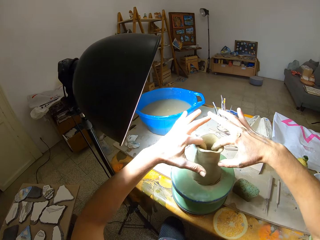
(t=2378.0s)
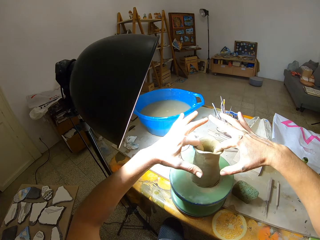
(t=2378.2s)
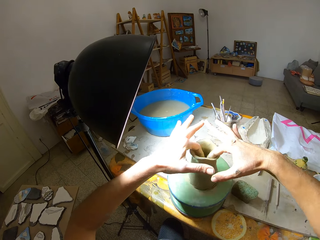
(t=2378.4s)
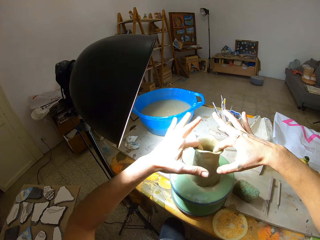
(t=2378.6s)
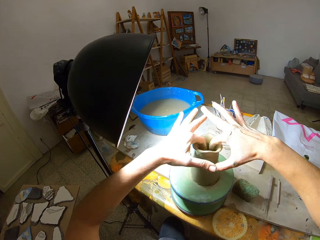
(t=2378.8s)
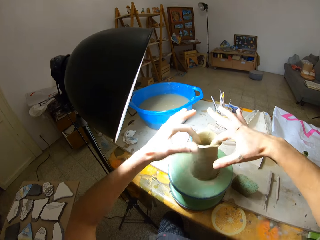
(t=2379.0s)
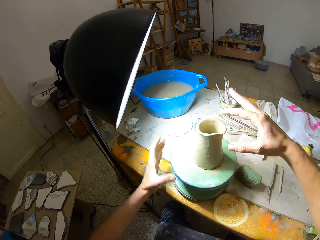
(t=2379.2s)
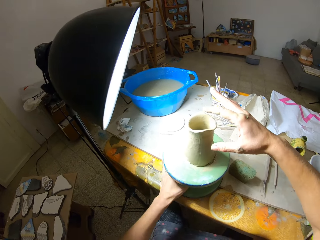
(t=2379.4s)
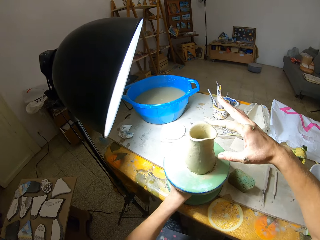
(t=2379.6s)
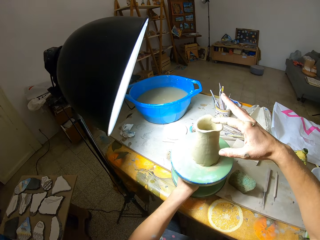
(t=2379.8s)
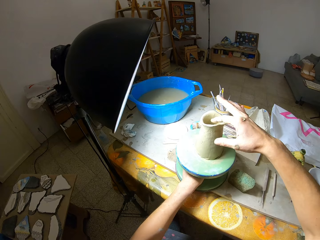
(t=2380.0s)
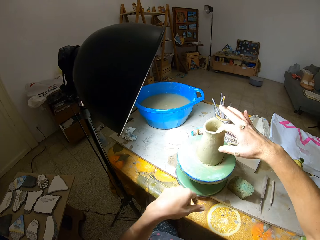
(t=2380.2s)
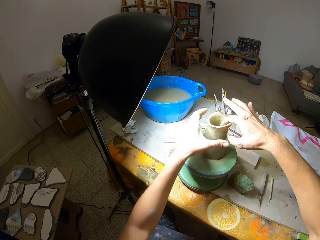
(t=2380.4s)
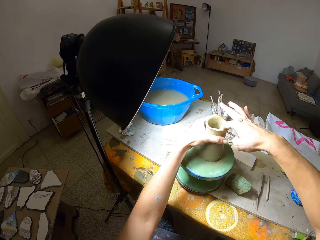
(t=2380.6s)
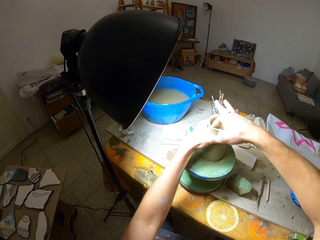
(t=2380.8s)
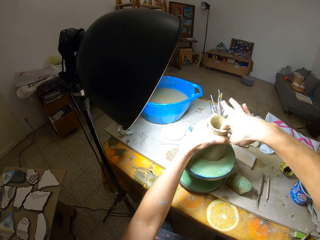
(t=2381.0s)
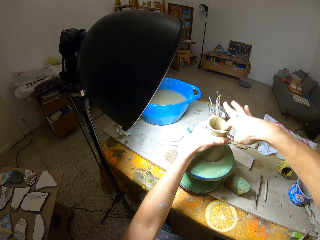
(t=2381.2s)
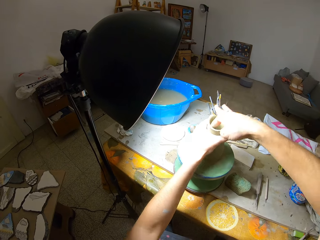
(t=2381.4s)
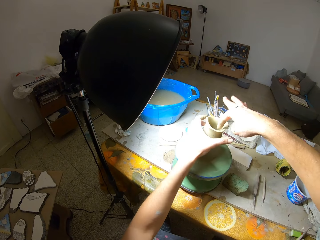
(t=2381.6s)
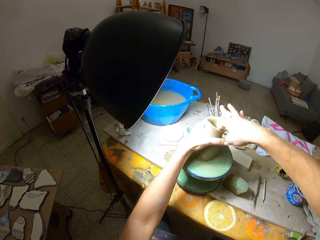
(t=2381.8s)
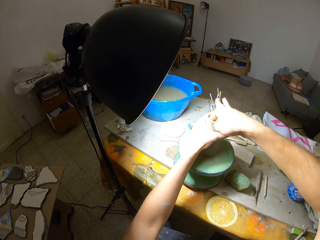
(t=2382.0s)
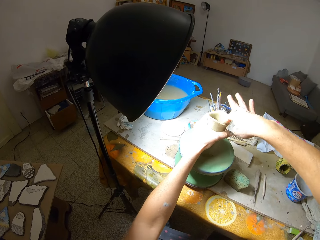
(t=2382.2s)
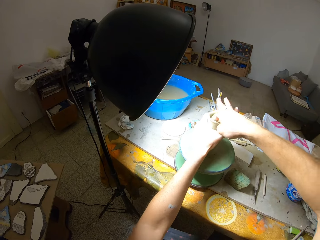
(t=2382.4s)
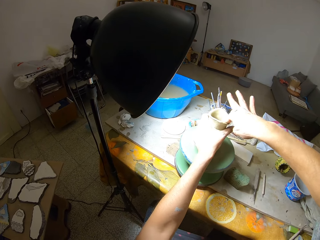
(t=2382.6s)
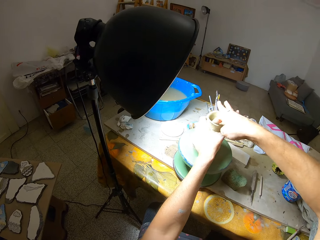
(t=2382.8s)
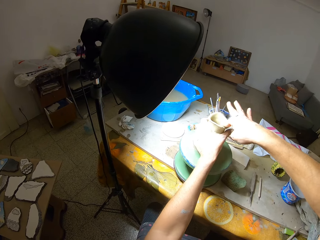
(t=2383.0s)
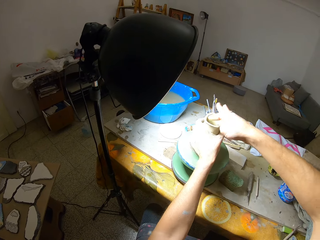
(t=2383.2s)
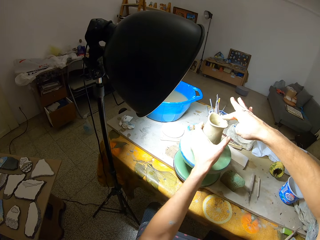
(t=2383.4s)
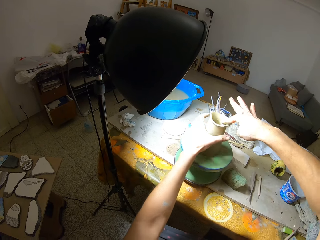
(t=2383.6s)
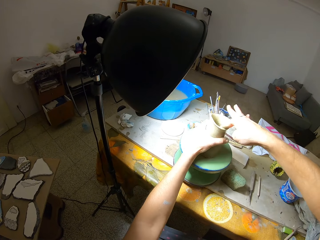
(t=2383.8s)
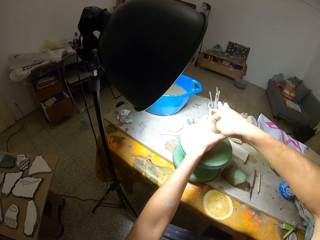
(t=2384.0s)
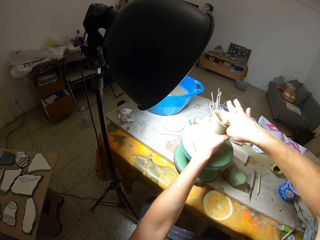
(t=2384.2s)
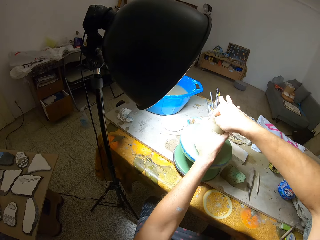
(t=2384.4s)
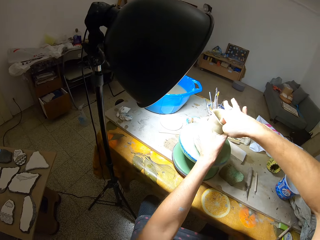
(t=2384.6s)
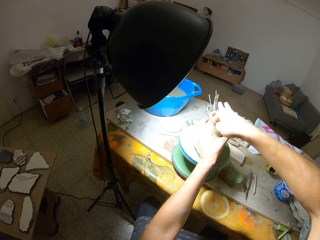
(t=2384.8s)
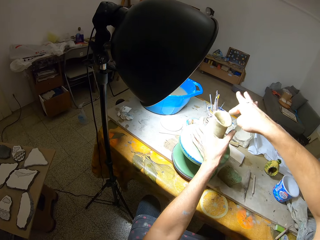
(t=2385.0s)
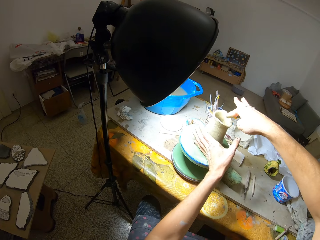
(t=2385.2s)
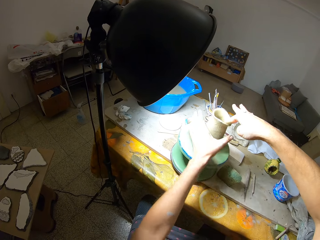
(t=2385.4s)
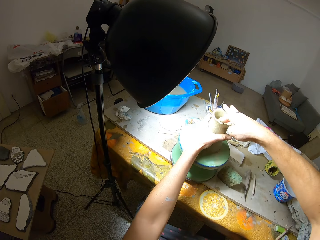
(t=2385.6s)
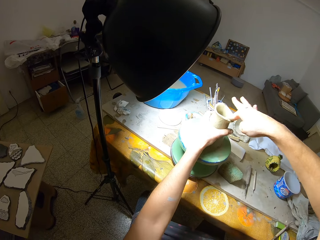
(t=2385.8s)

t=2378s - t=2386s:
The camera wearer moves the turntable wheel on the table with his left hand. He molds the clay on the turntable wheel with both hands.

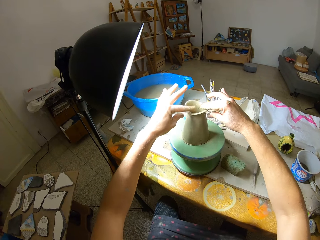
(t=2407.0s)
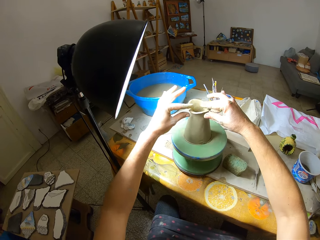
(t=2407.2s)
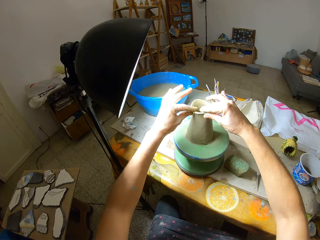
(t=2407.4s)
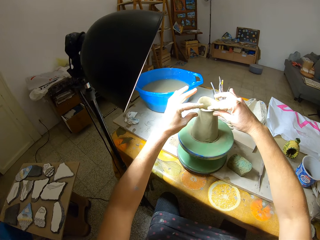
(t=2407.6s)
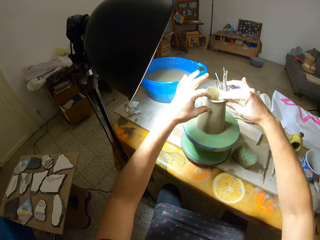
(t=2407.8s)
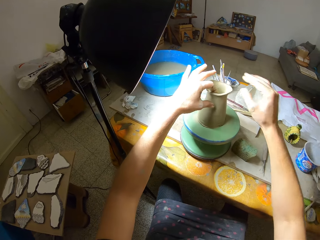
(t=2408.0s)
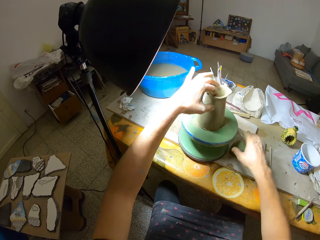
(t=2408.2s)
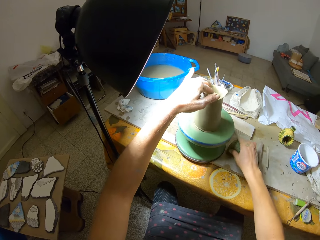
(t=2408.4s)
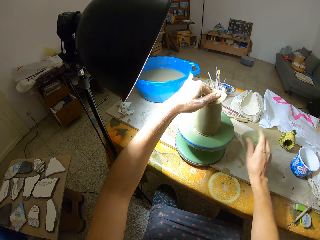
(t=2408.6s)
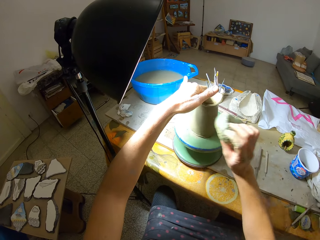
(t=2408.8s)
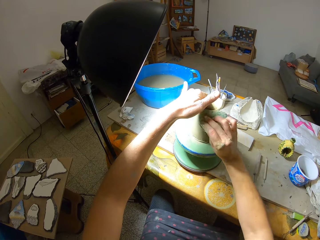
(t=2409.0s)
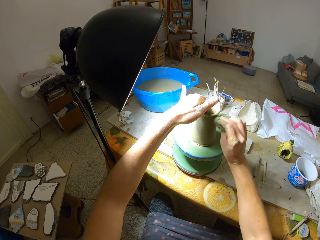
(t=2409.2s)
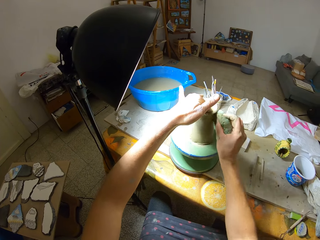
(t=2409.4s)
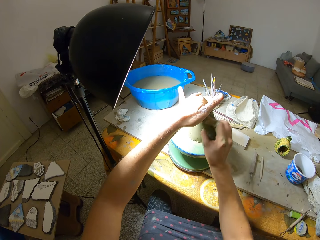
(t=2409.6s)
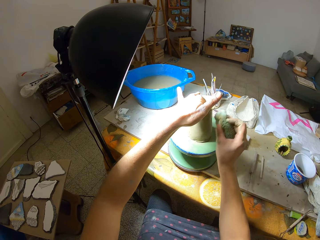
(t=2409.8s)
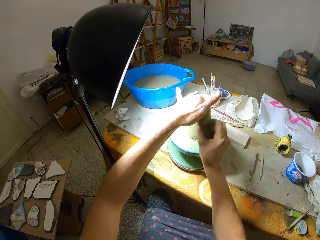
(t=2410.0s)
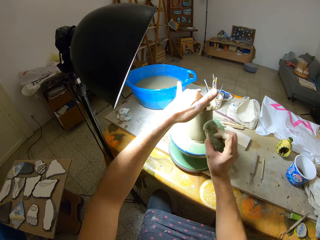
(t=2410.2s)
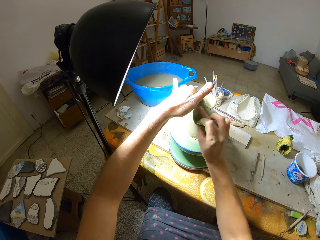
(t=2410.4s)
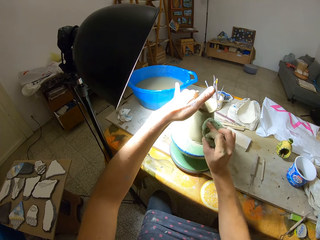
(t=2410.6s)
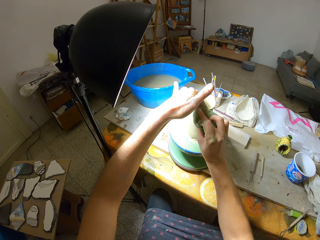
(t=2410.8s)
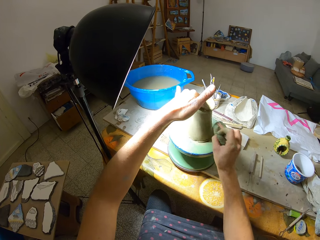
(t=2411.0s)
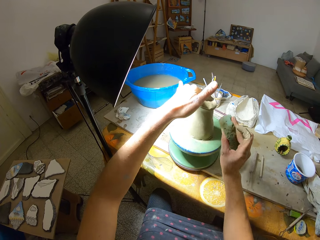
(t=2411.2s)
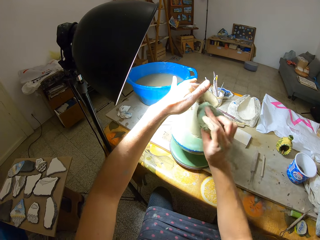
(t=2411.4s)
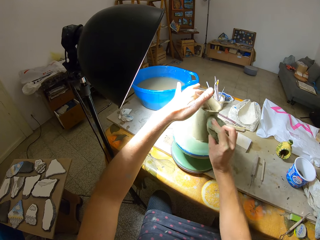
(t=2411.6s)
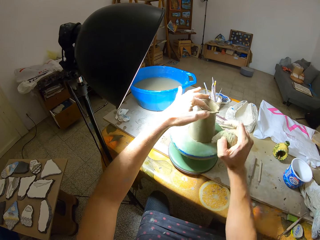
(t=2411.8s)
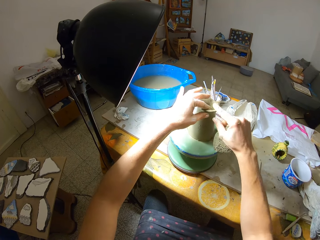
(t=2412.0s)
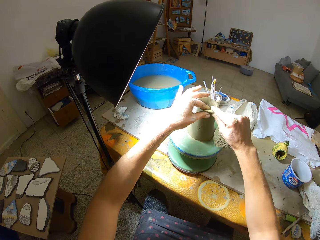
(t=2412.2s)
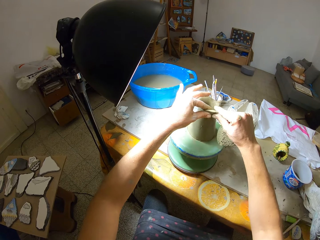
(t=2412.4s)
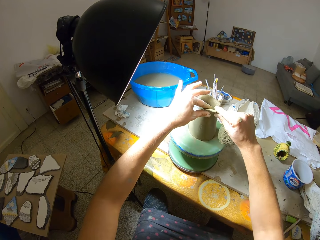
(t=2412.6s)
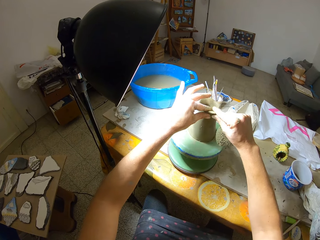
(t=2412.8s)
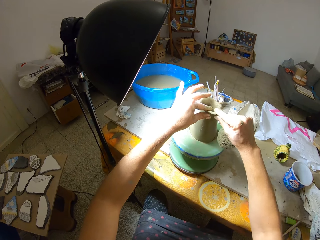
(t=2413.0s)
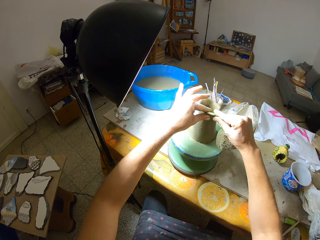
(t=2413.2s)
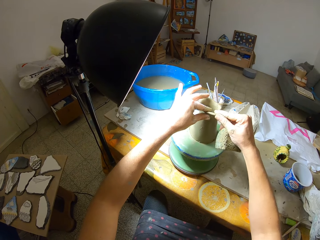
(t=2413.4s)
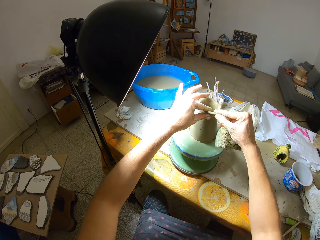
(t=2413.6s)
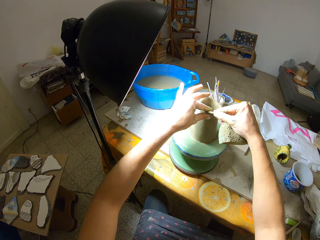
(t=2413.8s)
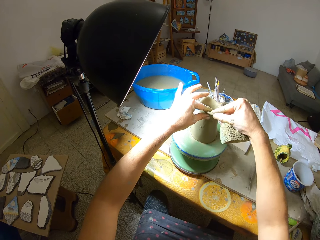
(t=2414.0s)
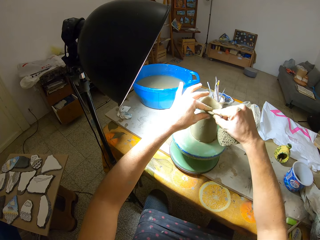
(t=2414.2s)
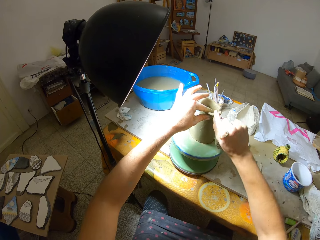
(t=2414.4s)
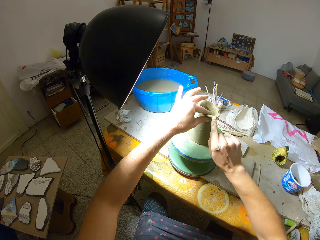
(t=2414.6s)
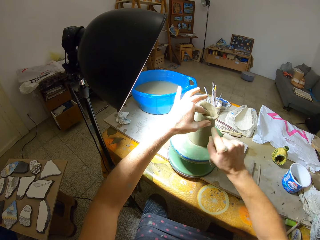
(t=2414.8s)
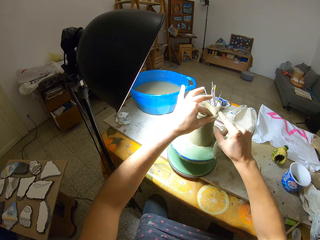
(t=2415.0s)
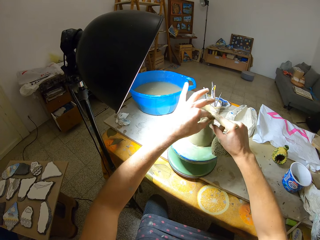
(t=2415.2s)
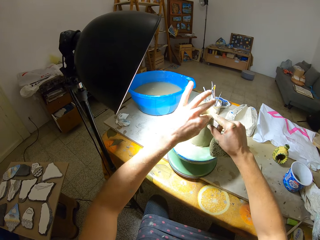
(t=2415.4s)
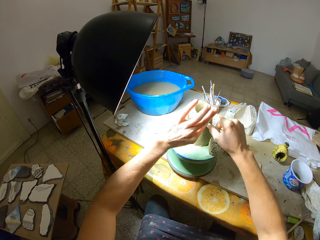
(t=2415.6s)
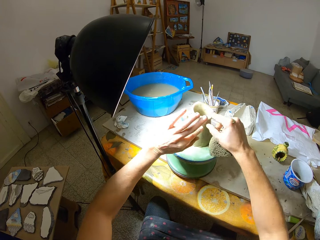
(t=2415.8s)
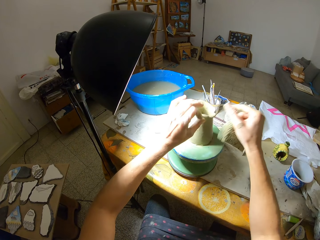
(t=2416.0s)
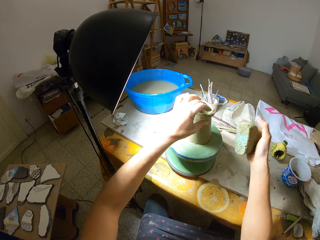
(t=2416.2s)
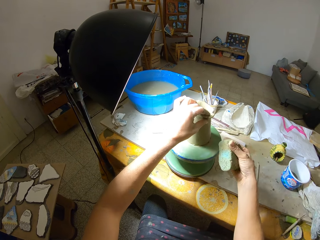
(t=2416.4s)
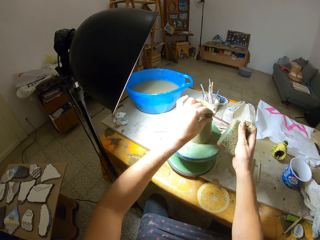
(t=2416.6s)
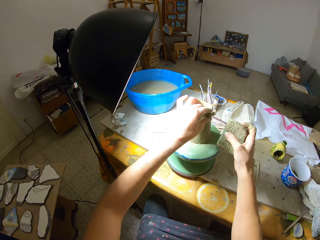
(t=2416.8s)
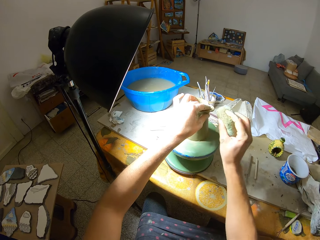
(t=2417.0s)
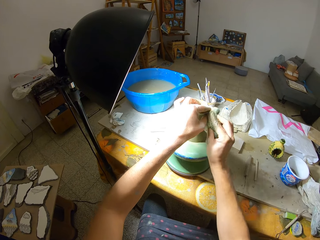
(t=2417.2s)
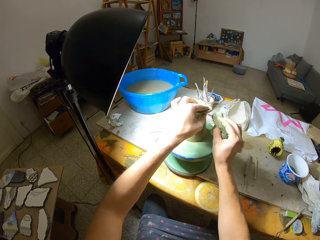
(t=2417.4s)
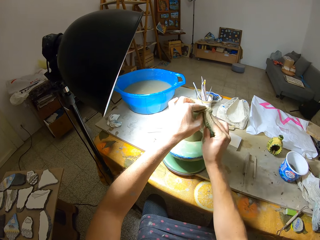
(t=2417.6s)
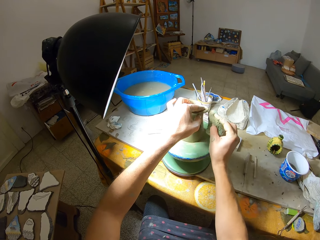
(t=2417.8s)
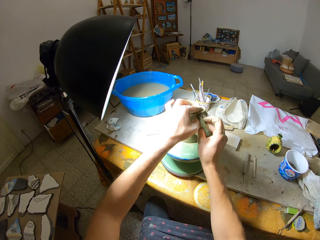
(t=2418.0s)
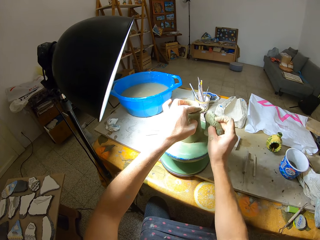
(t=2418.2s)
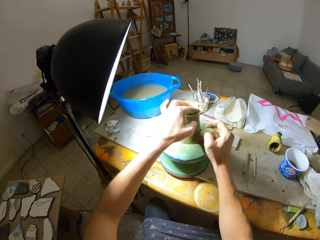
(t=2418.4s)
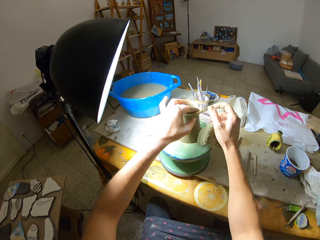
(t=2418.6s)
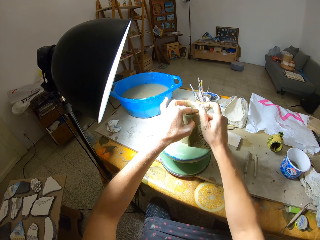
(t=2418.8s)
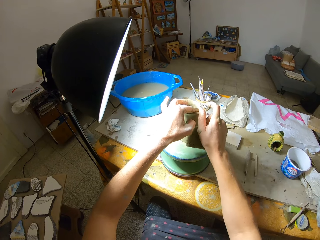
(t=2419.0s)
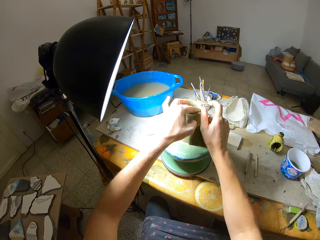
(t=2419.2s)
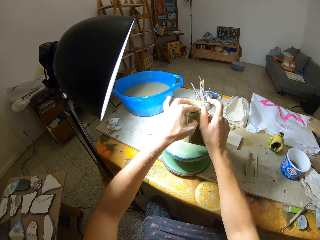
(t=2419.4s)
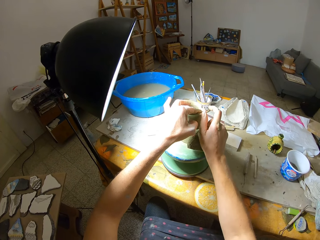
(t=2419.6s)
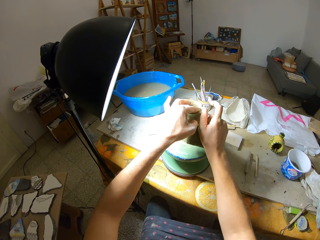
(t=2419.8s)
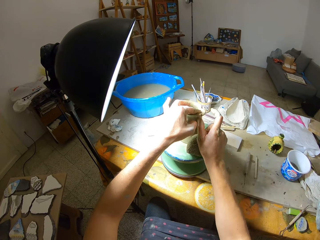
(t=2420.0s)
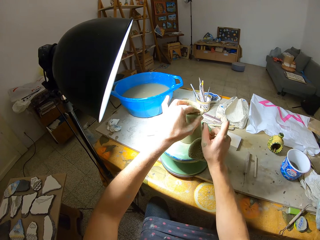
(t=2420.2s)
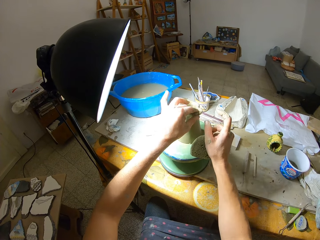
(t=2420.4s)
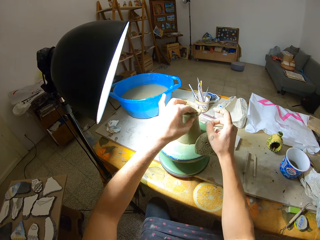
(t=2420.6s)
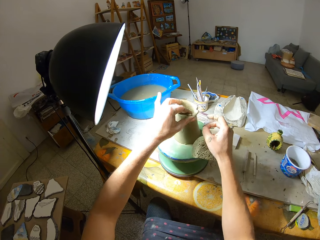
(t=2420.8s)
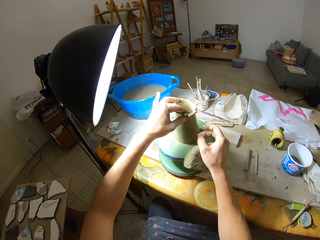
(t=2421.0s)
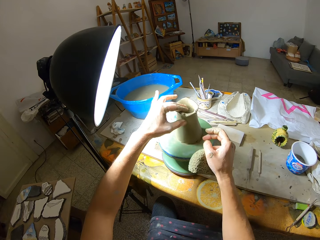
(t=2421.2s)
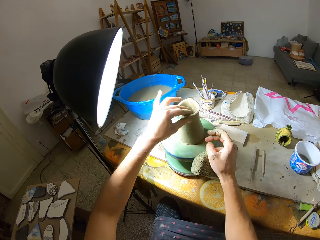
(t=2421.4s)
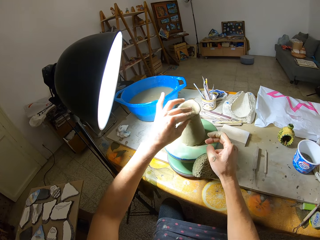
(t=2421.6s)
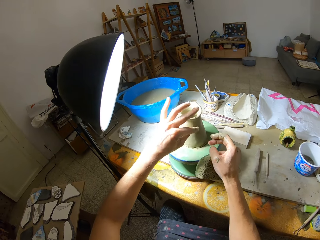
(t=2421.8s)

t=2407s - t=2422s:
The camera wearer takes the foam from the table with his right hand. He cleans the clay on the turntable wheel with the foam in his right hand. He molds the clay on the turntable wheel with both hands. He cleans the clay on the turntable wheel with the foam in his right hand. He molds the clay on the turntable wheel with his left hand.
